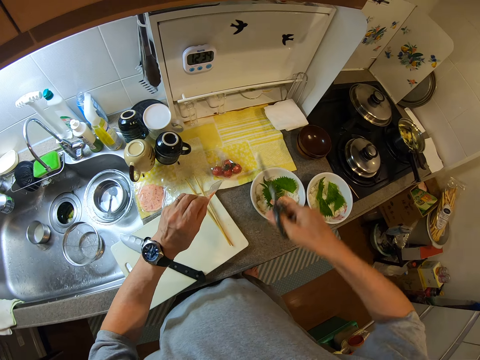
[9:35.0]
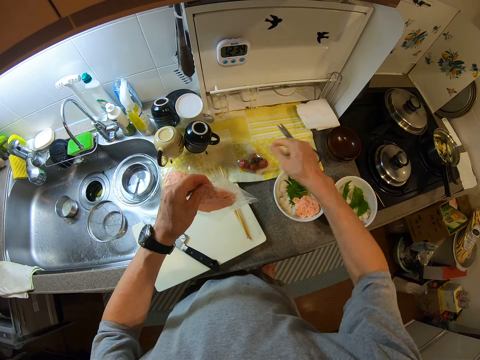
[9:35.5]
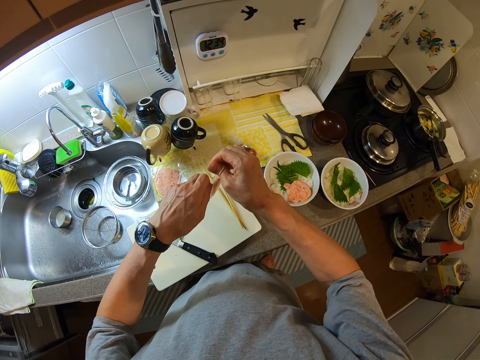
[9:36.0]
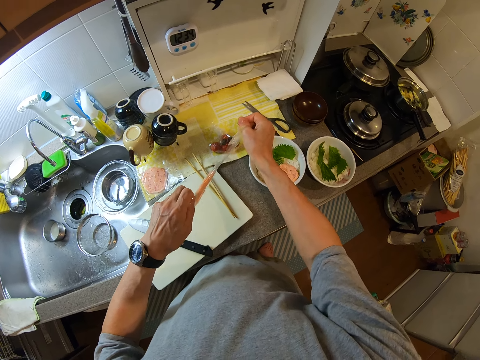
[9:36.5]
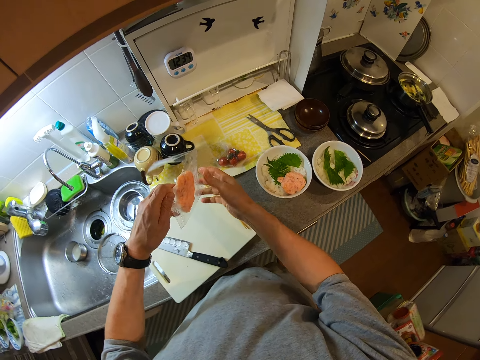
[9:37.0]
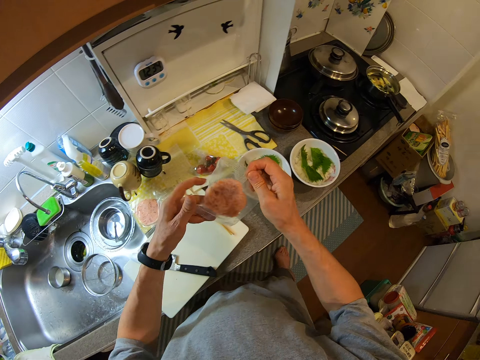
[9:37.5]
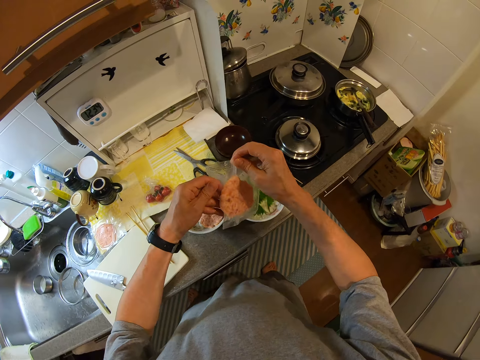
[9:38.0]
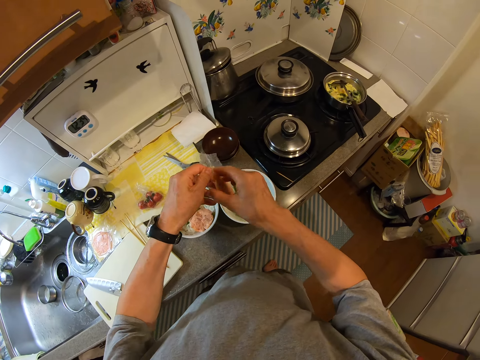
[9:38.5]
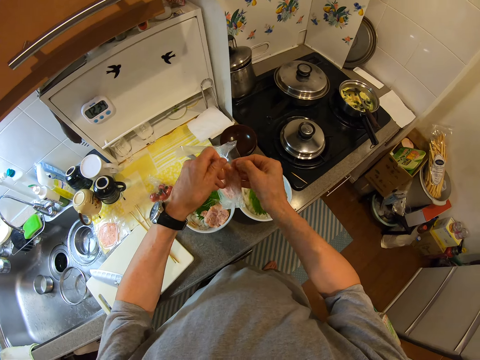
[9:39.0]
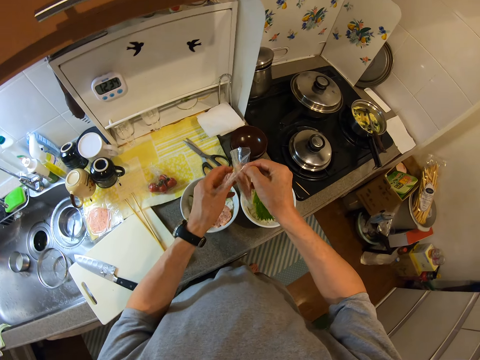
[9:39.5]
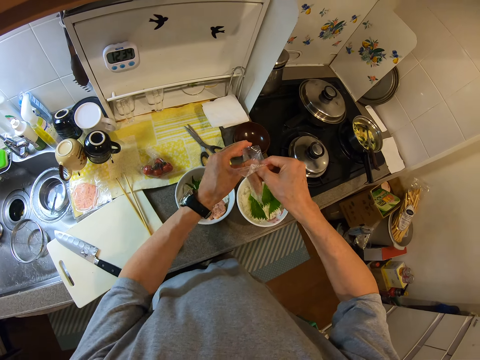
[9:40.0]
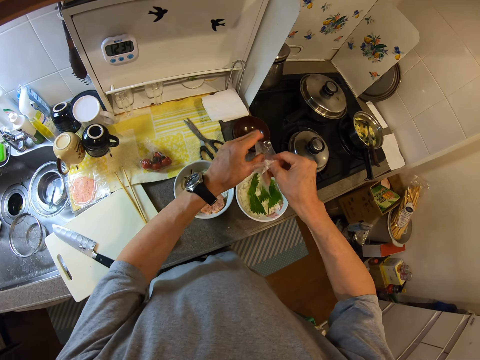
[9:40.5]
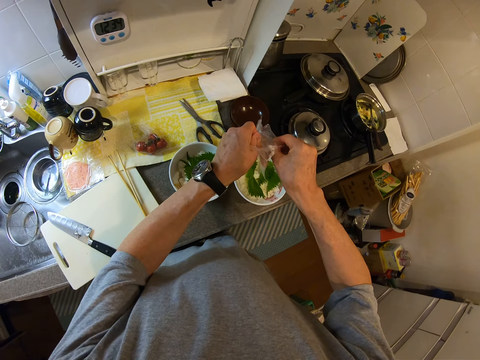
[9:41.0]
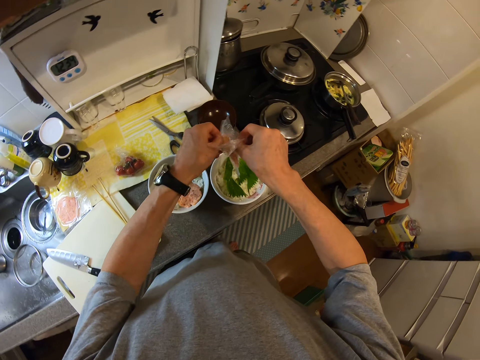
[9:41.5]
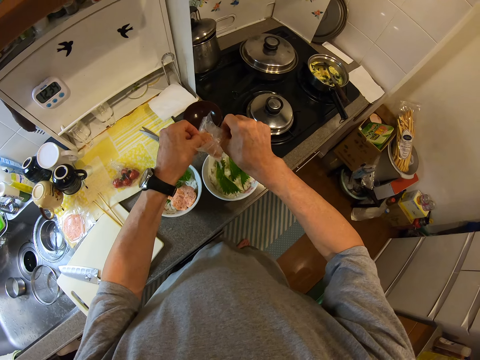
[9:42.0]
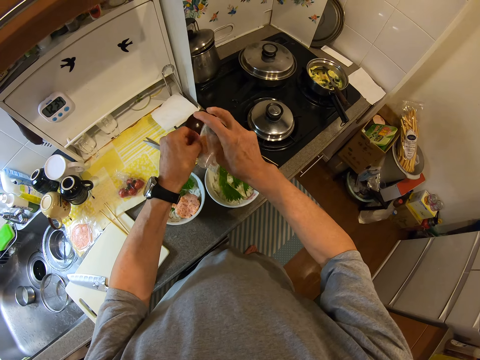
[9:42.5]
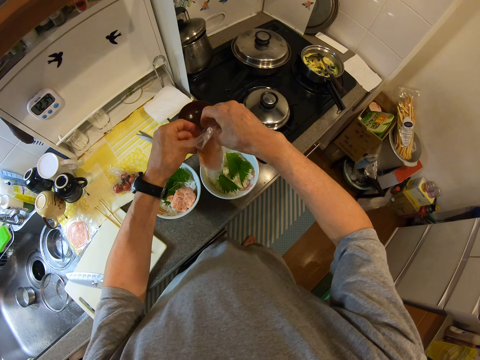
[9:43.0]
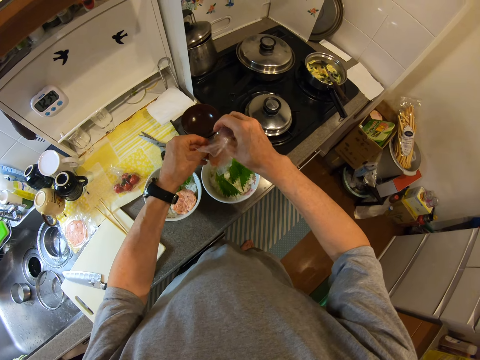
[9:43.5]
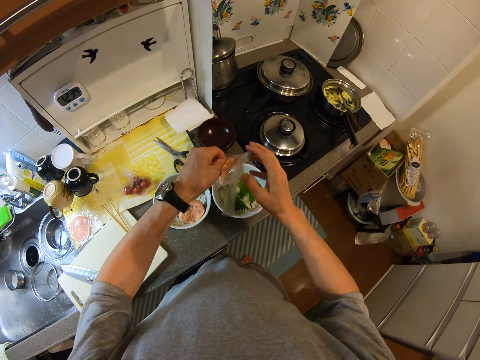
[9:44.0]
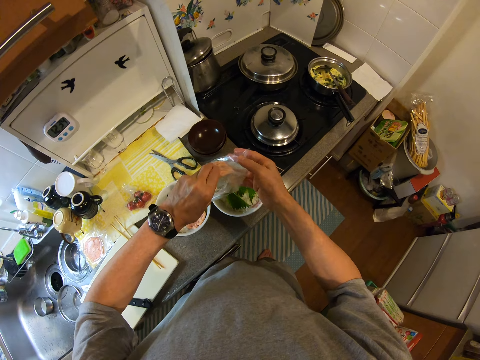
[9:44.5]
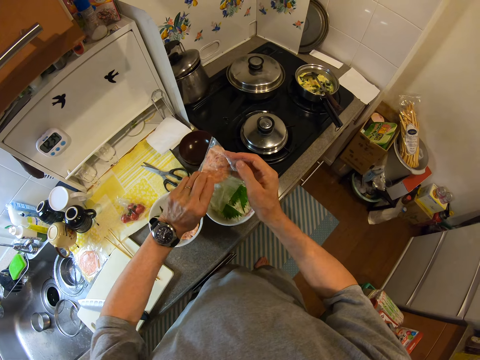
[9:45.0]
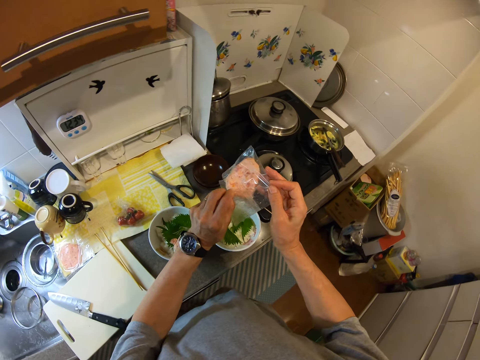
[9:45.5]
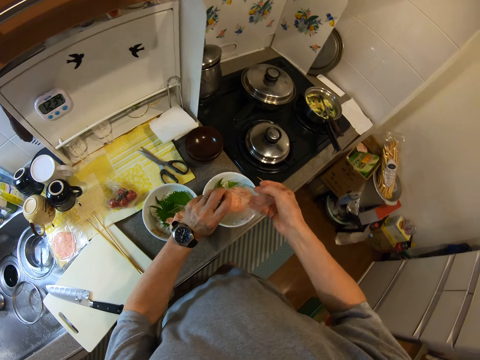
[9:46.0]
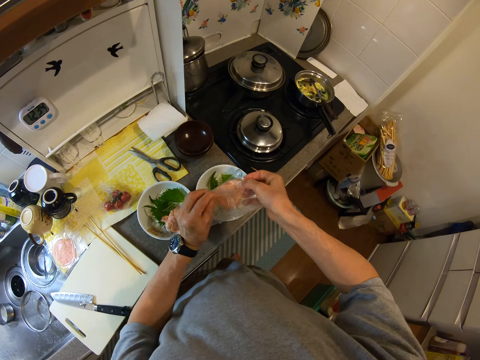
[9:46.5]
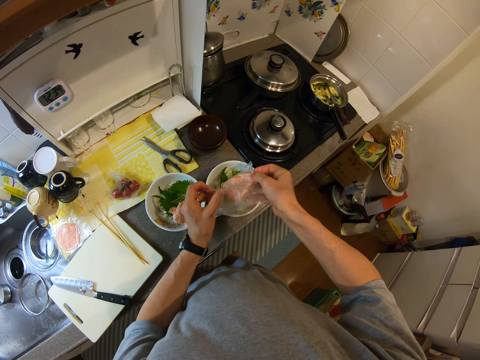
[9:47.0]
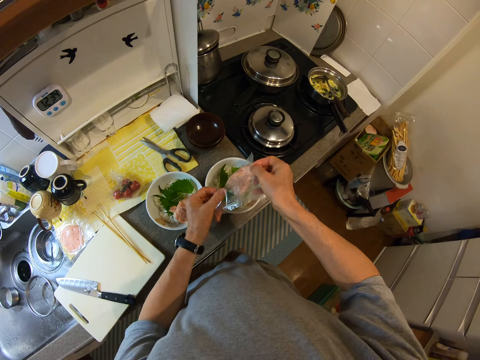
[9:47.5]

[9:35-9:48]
The camera wearer cuts the wrap or package with the scissors. They drop the scissors or cutting knife on the counter. They tear open the wrap. They open the package.

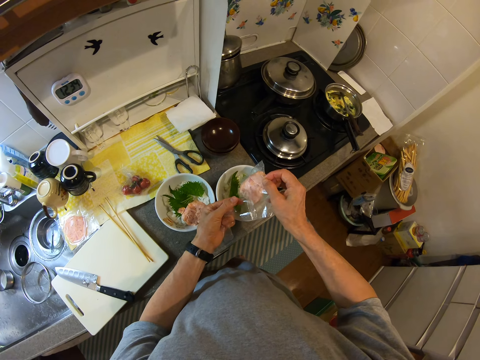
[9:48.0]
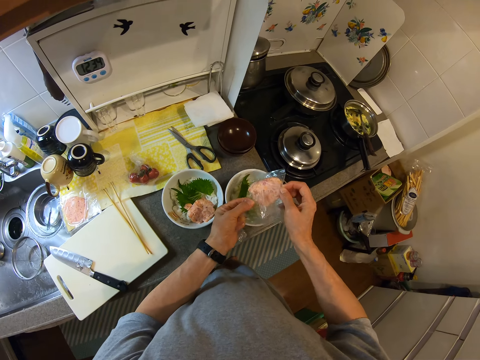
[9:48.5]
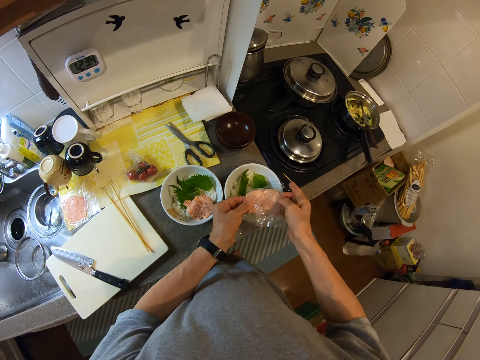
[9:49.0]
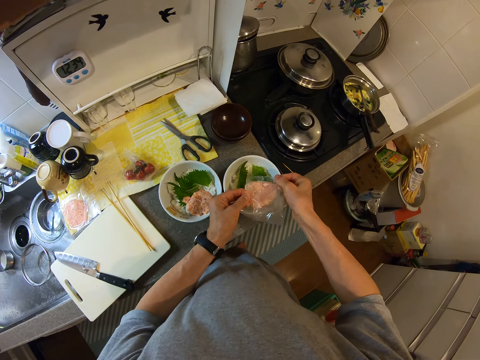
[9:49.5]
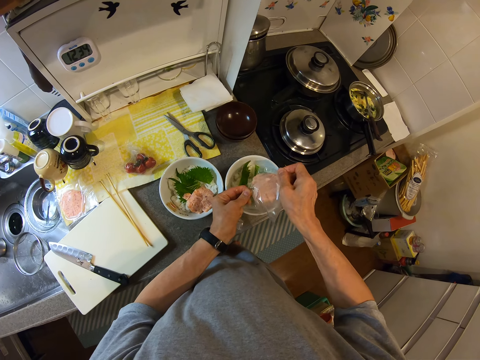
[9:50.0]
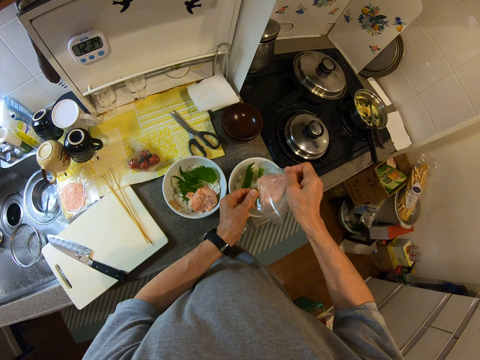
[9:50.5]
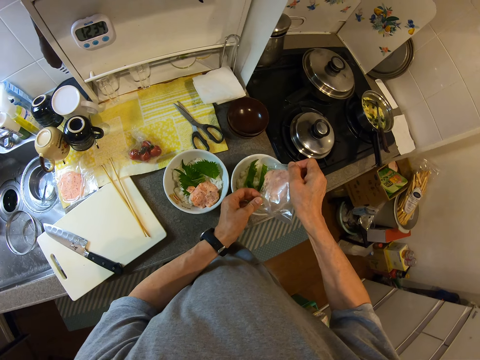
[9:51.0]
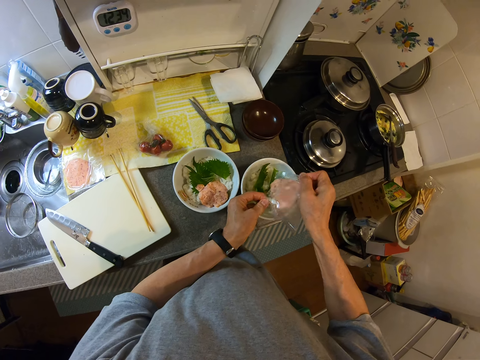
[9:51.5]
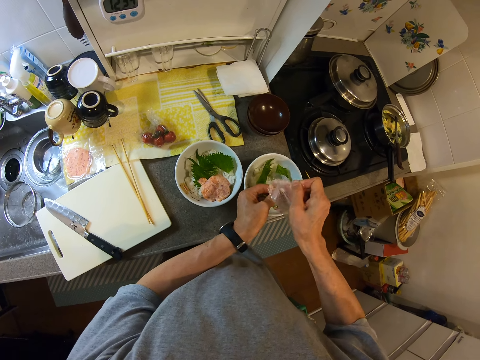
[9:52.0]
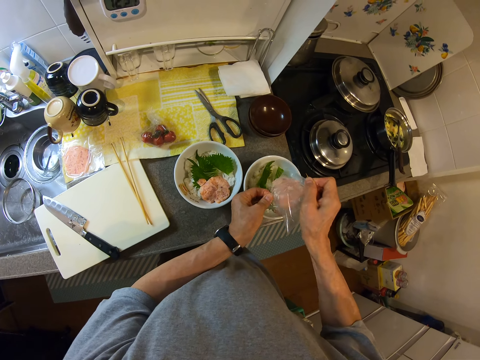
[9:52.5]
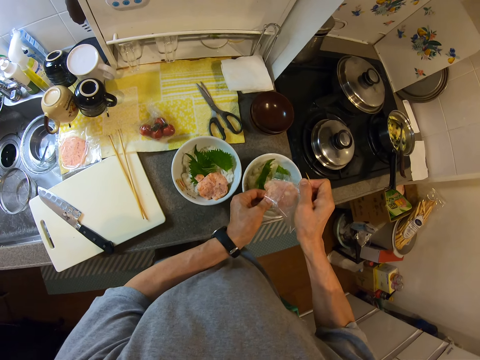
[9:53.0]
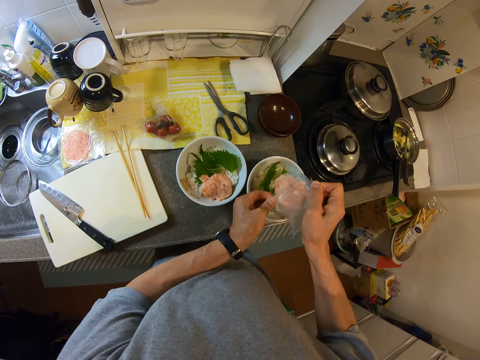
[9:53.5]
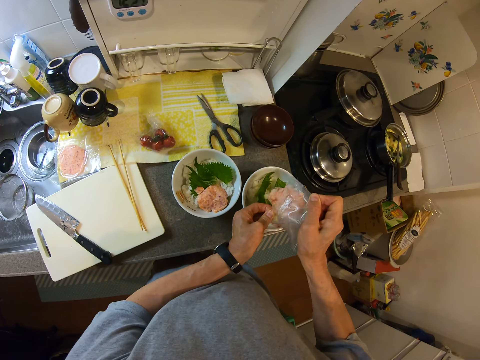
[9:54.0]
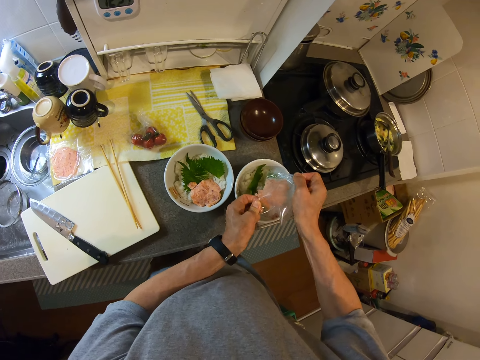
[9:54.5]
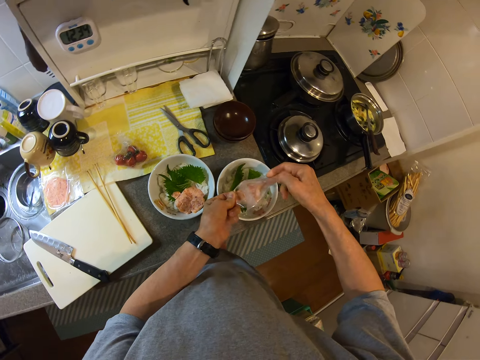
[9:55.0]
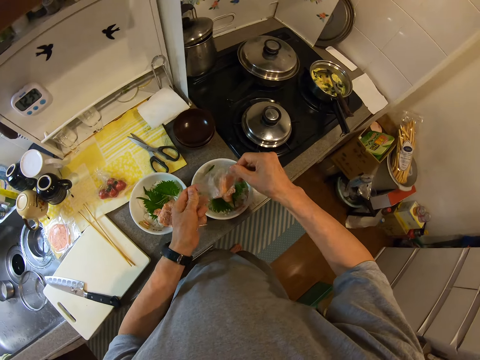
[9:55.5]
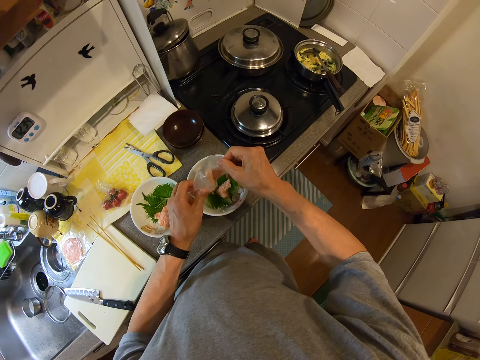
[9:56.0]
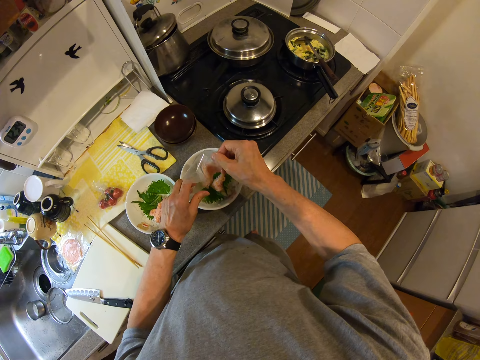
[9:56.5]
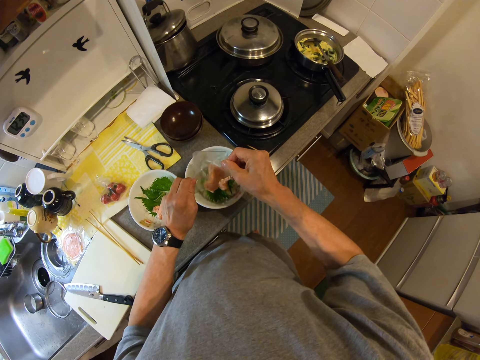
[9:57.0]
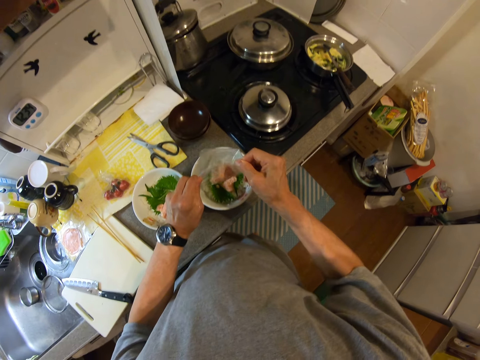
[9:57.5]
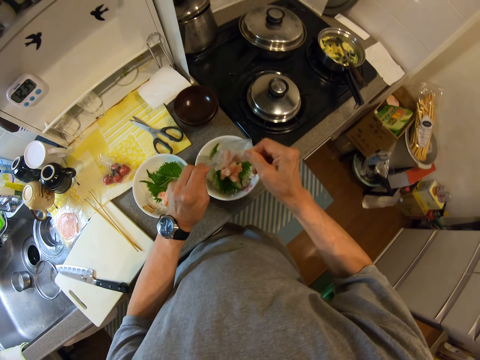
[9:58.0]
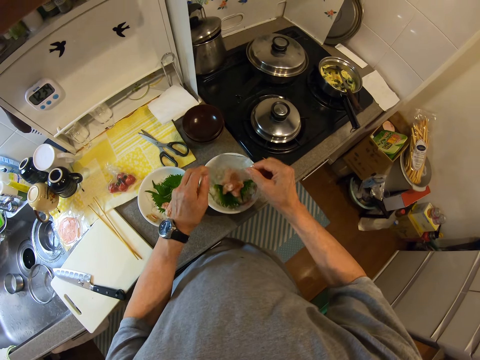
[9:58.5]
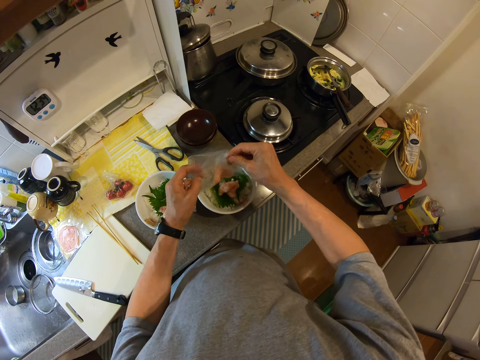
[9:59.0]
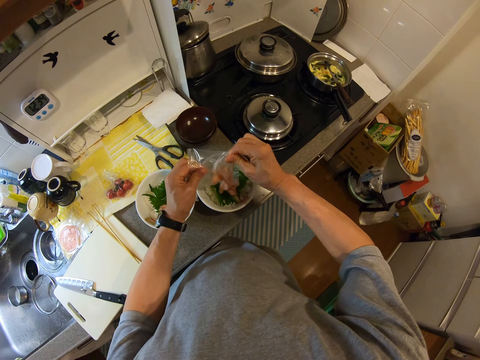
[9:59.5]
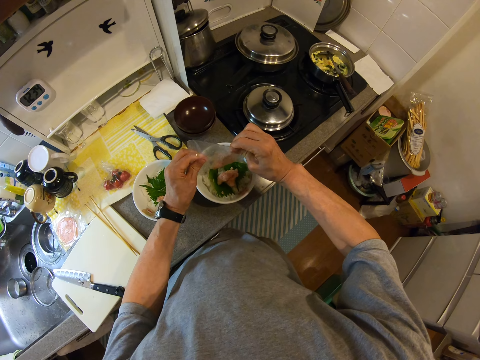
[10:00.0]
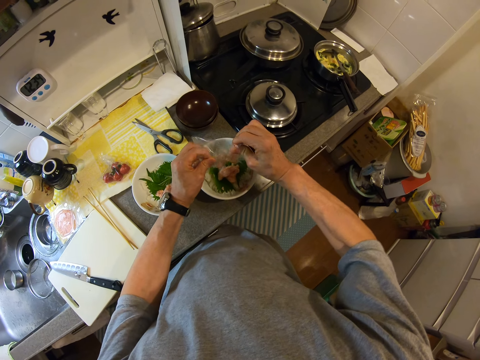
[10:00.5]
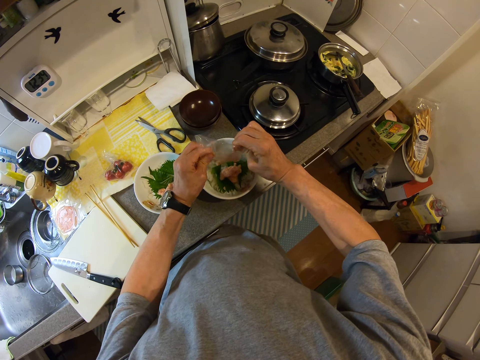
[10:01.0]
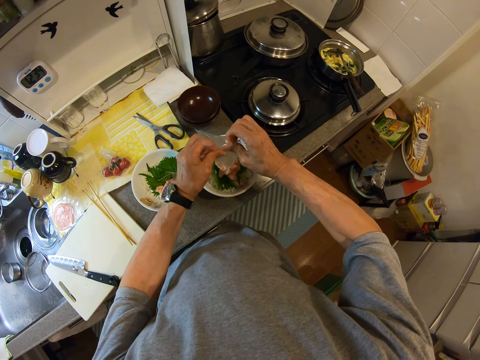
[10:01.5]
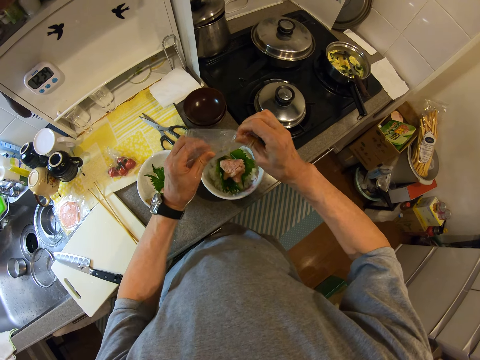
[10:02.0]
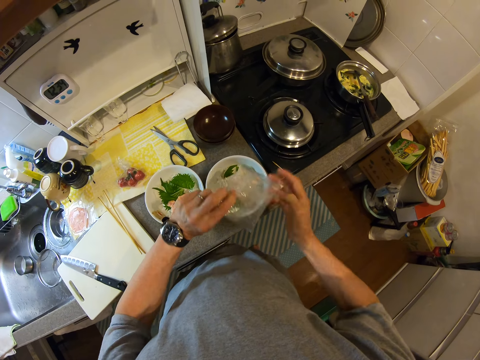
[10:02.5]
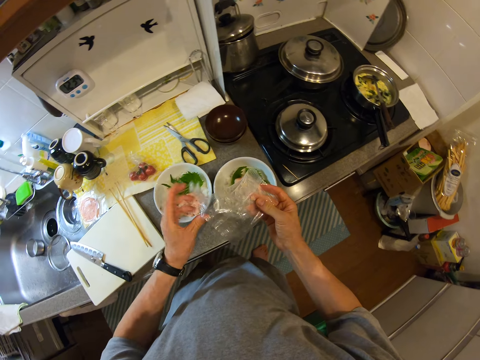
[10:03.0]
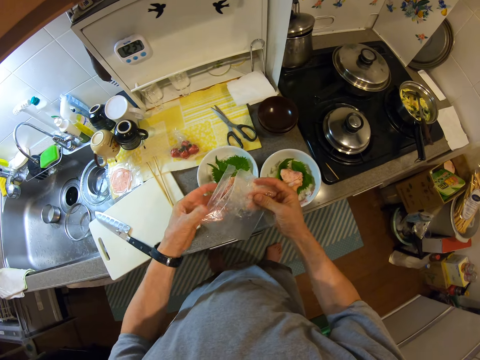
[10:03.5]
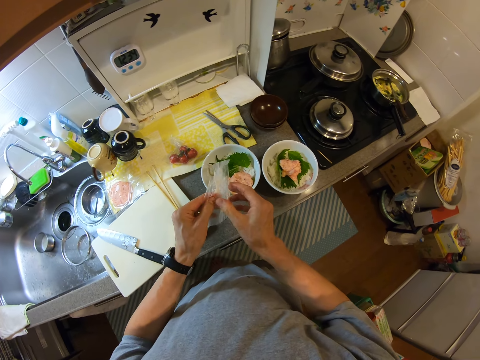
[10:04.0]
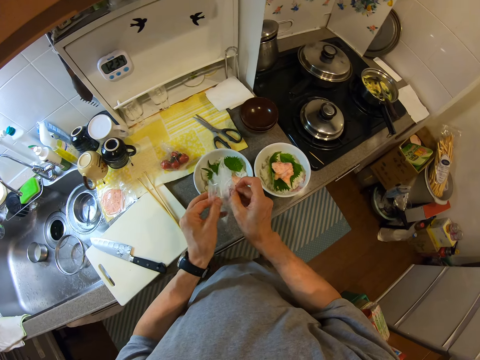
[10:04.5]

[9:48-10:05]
The camera wearer pours the patty into a bowl. They try to remove something from the package. They remove something from the package.
